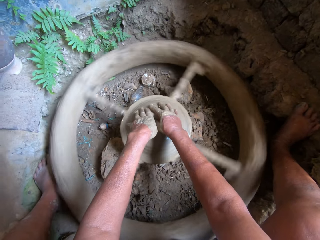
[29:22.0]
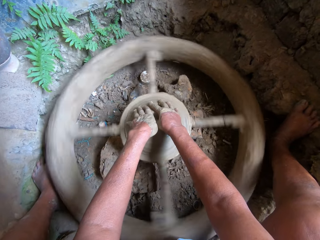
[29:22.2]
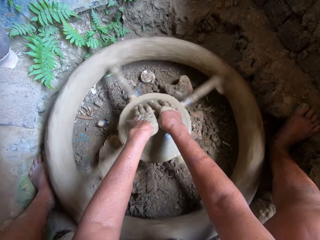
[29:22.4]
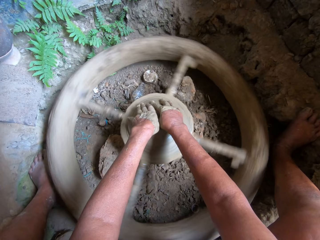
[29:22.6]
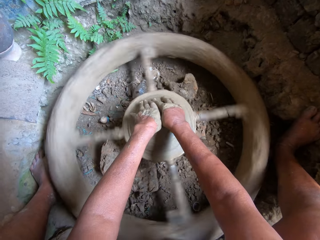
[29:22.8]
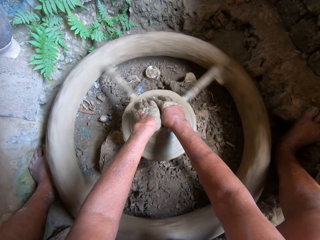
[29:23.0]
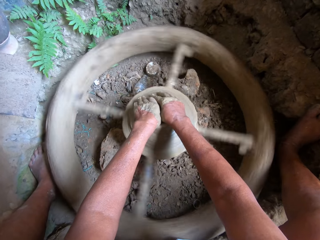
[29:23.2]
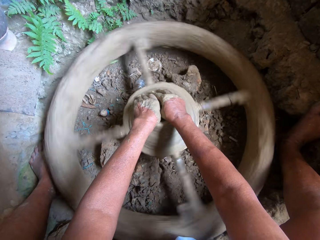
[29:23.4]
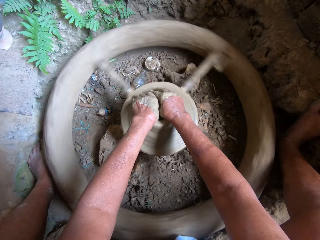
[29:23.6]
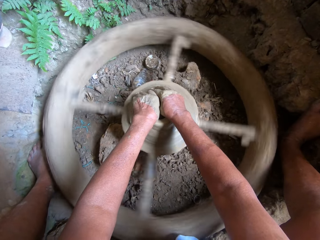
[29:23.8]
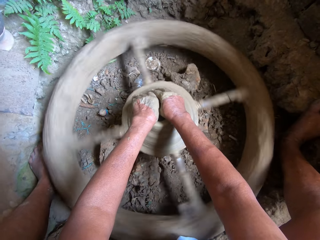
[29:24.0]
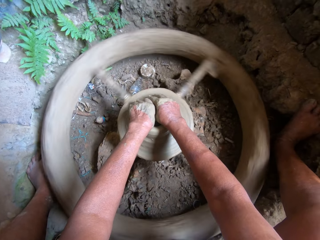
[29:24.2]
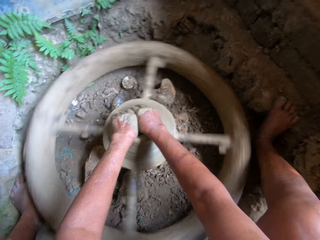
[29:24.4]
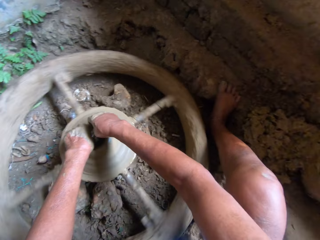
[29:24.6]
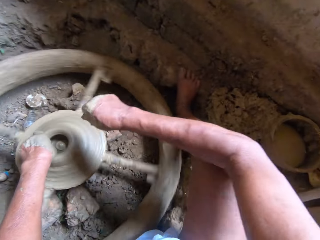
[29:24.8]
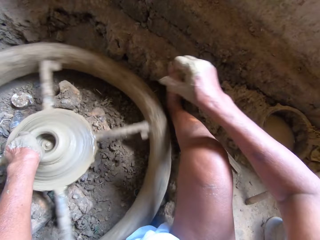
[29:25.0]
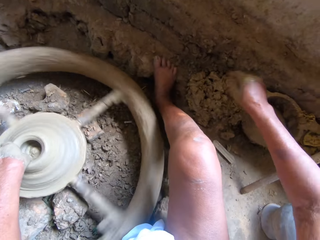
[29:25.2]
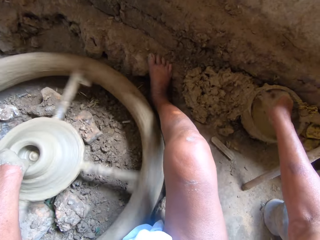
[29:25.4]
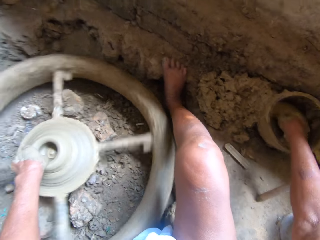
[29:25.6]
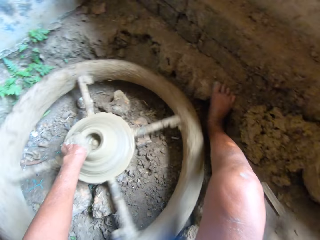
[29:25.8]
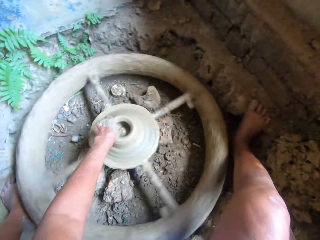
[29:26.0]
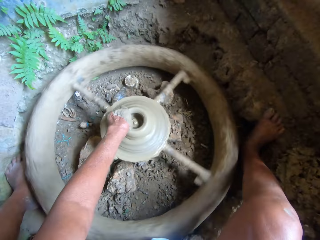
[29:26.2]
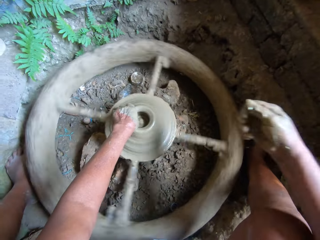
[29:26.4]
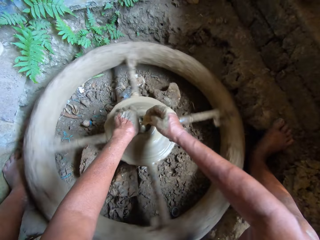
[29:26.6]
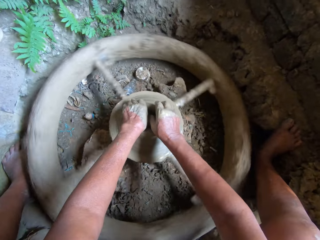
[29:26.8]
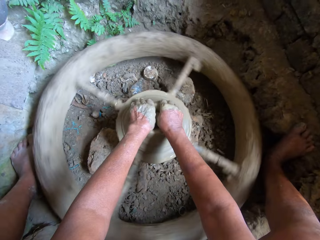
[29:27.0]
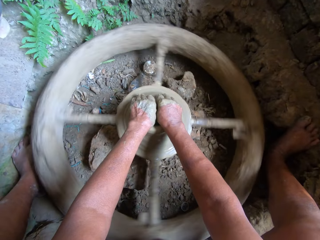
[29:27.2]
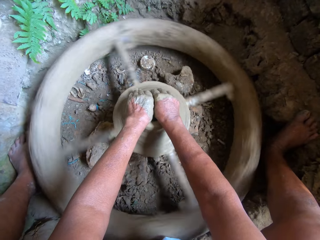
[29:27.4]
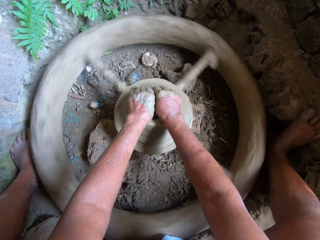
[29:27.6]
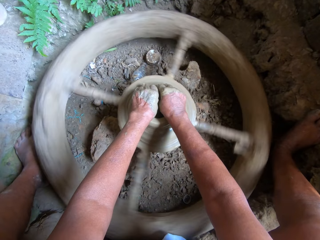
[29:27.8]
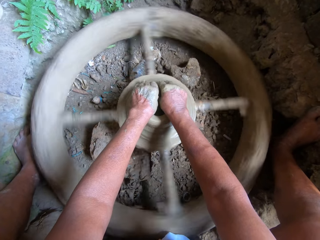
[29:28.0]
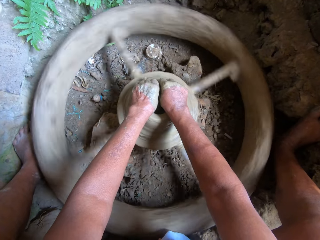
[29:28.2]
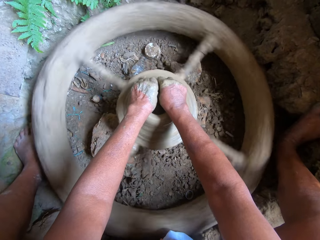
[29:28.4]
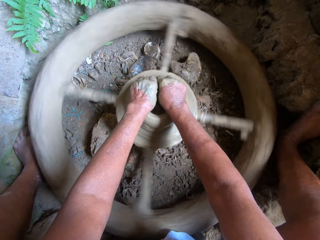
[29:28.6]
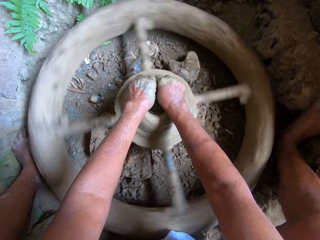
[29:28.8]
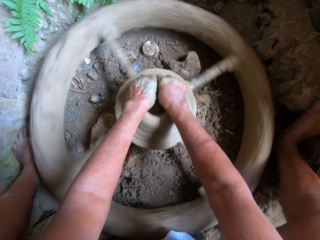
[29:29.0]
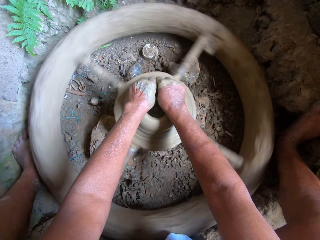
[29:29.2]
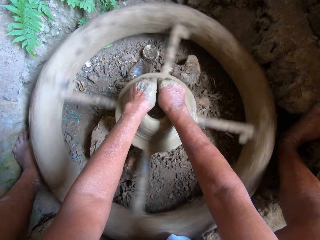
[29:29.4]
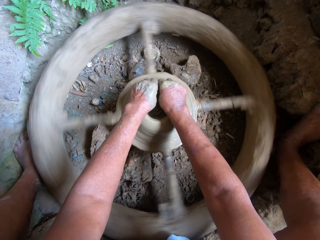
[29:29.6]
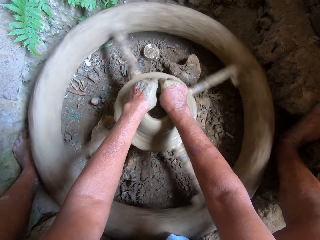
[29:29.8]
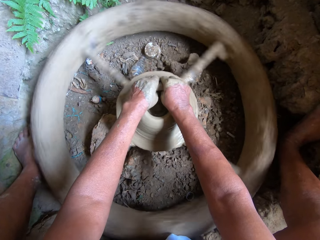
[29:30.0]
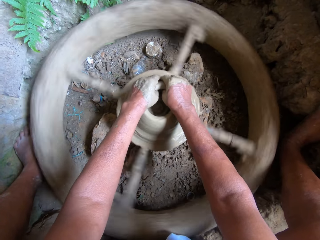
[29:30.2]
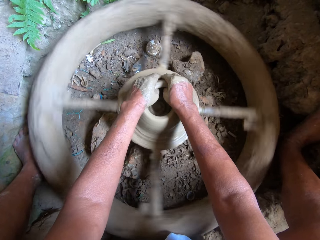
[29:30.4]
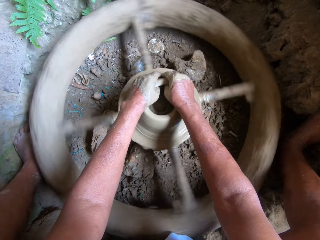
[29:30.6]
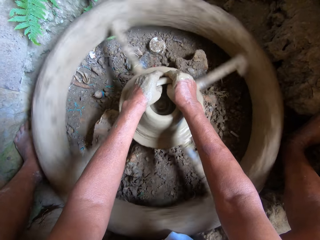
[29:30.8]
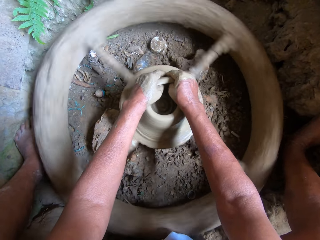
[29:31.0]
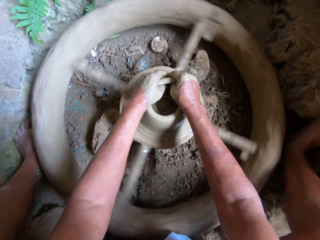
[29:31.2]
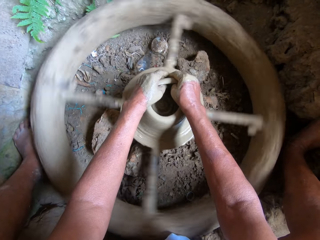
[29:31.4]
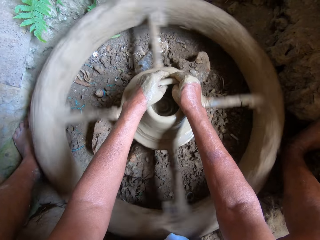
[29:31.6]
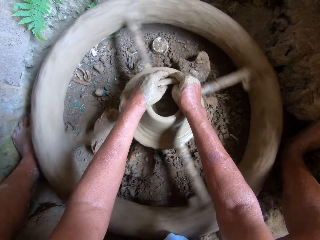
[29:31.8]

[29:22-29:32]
The camera wearer scoops some water from the bowl on the ground with her right hand. She wets one hand. She moulds the clay pot on the throwing wheel with both hands.

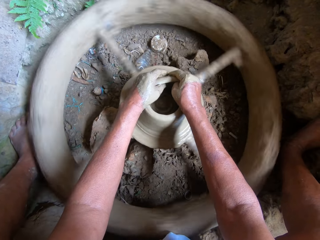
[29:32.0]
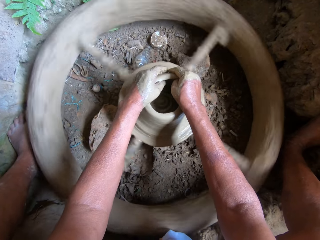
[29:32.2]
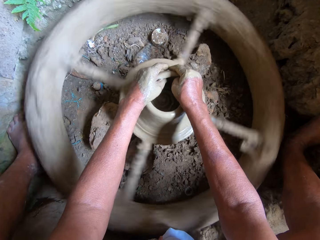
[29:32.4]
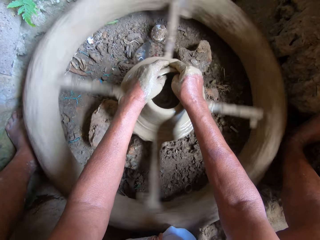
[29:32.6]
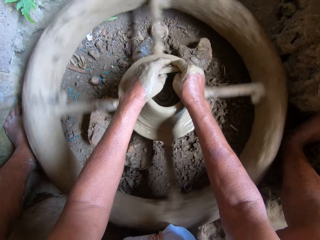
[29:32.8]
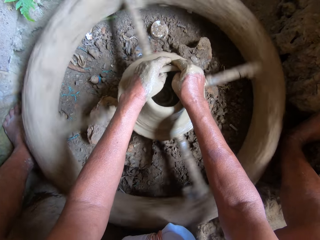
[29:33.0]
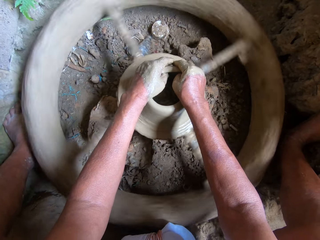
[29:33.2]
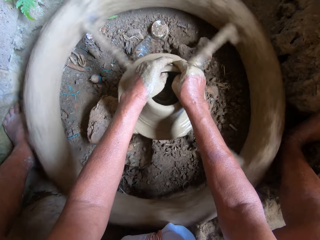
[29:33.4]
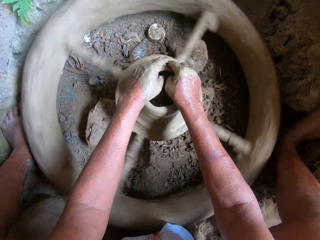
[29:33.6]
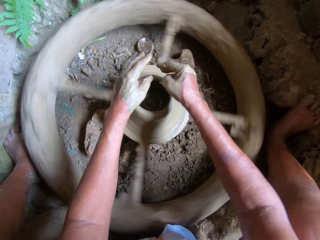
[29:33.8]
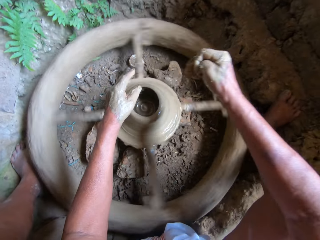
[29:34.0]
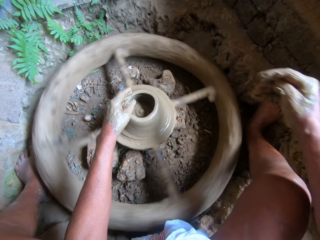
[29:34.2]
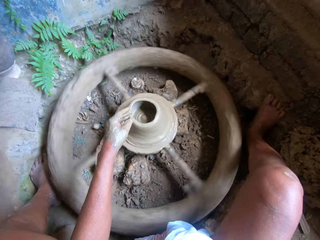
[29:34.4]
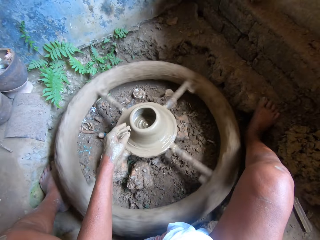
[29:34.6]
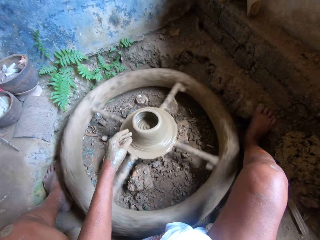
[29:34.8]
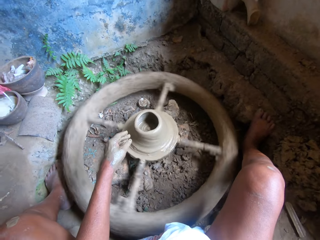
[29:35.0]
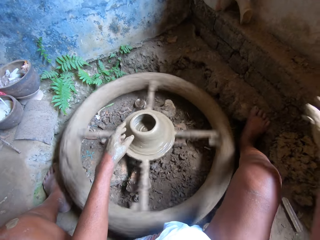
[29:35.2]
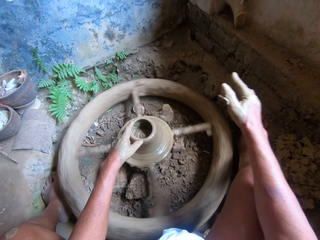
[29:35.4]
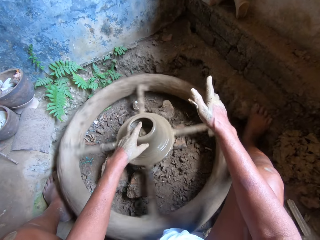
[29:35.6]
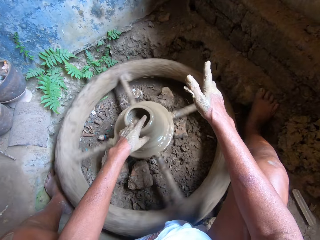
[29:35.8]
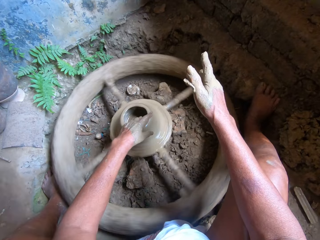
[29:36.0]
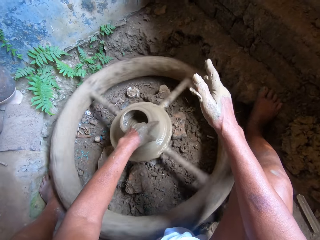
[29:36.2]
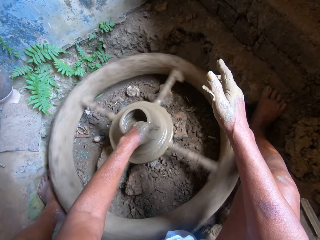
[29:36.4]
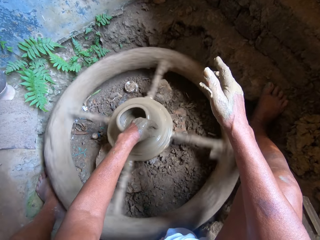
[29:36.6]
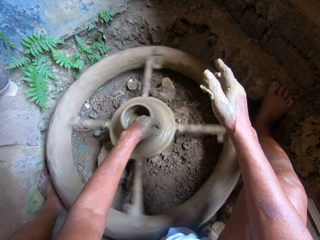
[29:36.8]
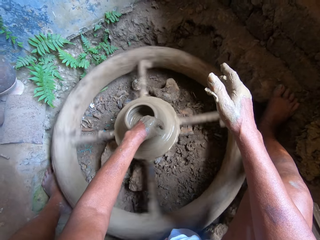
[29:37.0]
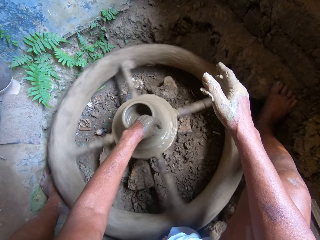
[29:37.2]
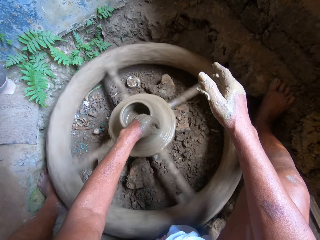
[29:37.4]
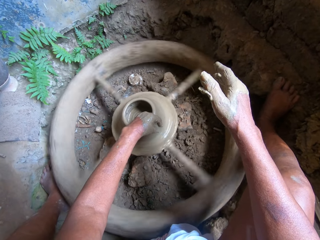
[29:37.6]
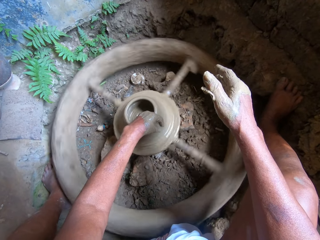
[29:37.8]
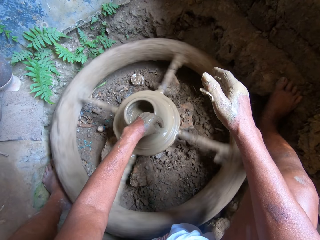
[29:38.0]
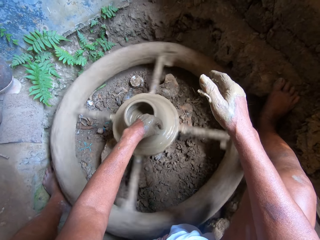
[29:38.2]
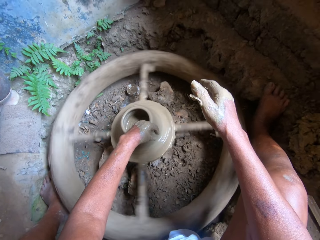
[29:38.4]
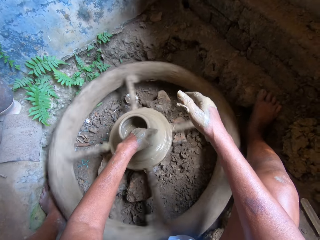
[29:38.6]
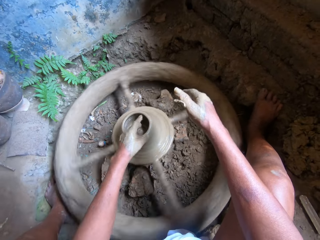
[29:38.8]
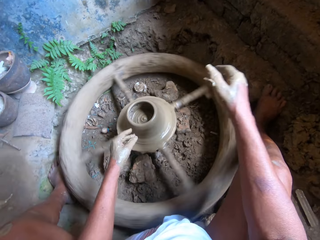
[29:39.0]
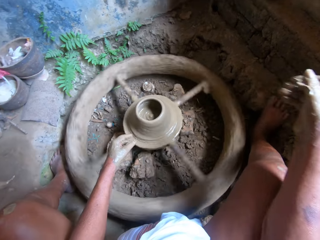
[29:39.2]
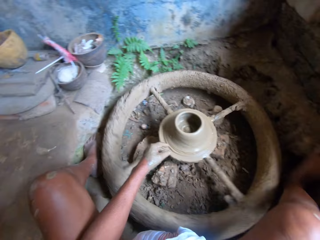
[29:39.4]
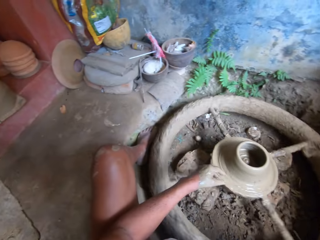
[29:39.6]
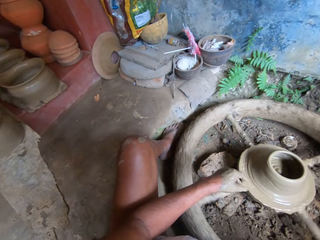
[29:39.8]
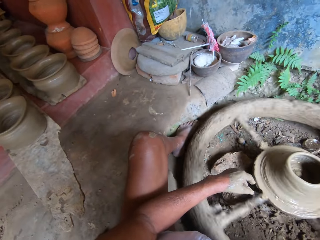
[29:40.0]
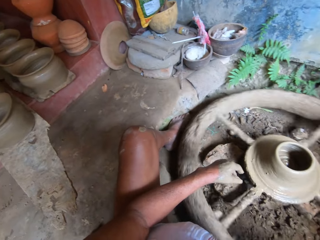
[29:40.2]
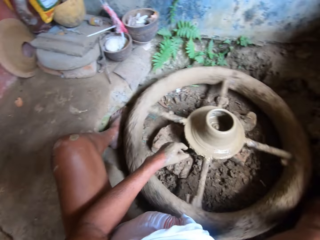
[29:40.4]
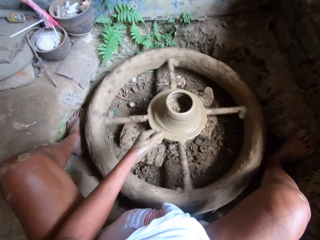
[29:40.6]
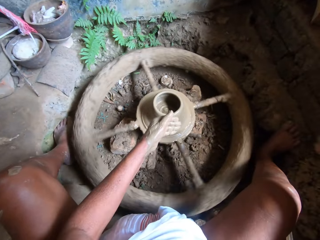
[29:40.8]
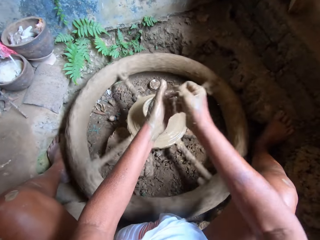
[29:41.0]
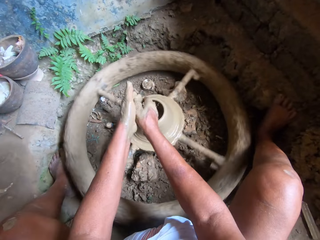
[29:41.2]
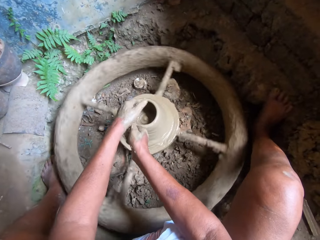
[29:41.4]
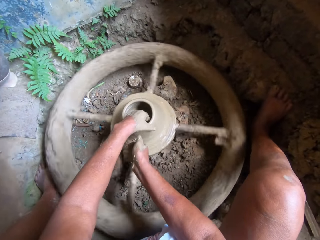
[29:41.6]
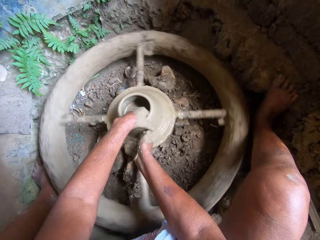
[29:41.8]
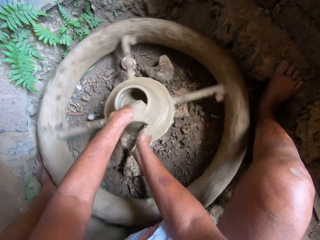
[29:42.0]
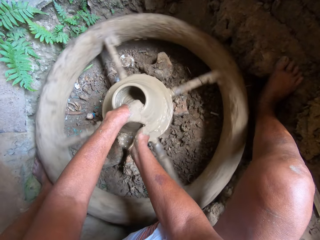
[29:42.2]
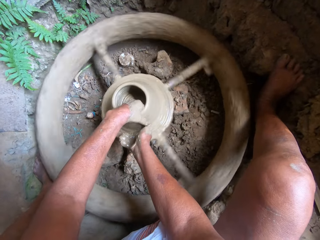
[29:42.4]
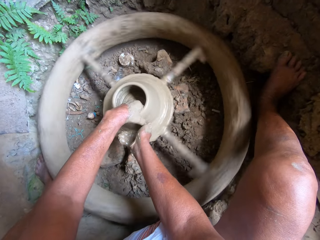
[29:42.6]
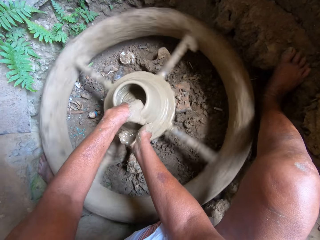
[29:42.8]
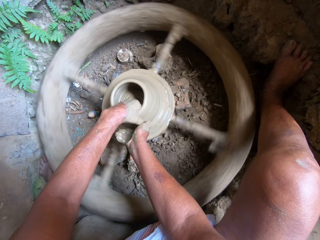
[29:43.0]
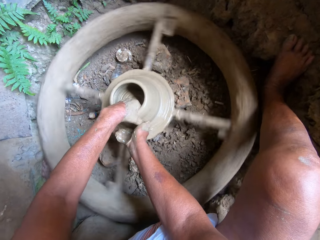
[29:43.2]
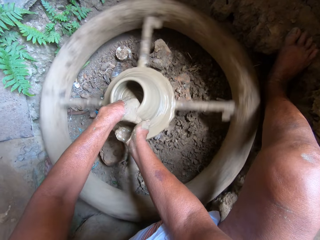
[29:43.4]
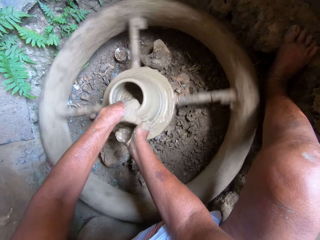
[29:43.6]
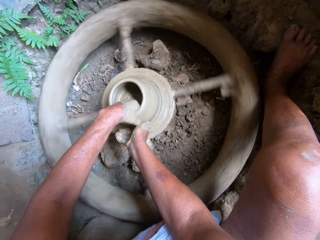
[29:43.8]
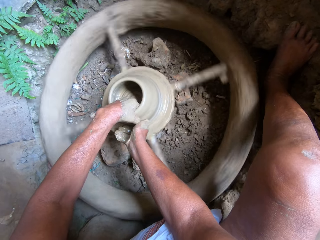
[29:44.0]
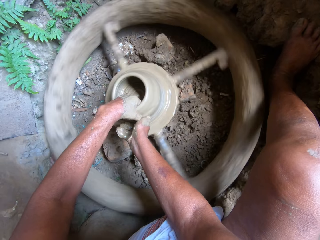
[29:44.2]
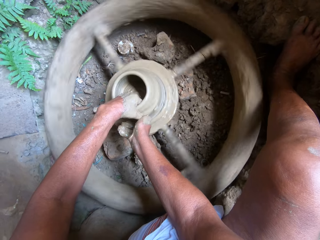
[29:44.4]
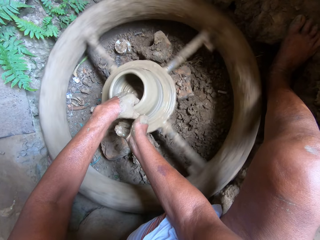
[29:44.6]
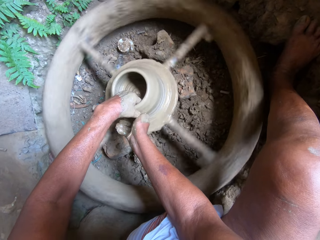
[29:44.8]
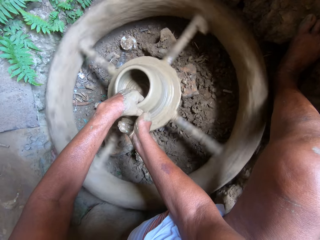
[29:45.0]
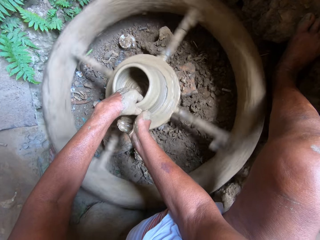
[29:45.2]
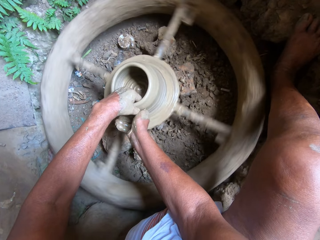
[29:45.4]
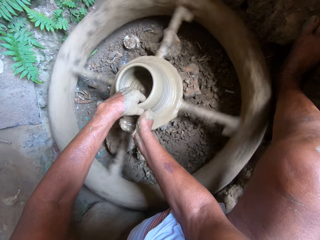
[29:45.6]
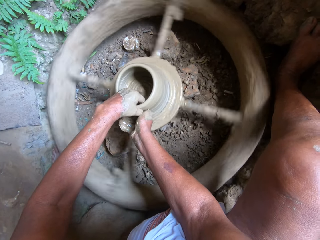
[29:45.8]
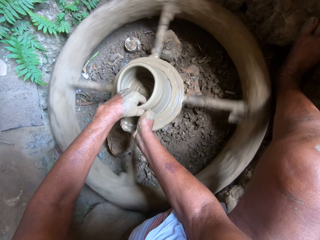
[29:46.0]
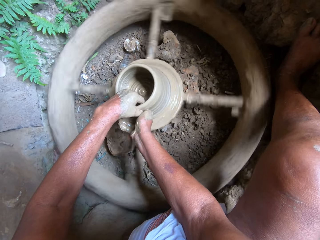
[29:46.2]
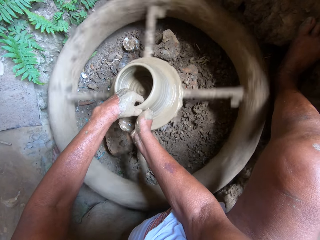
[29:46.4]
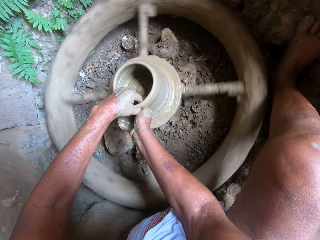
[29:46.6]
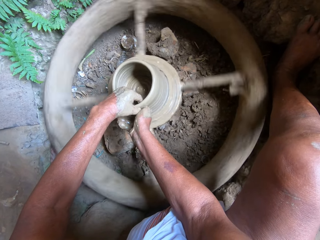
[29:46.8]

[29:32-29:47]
The camera wearer wets one hand. She rests her right hand on her right lap. She moulds the clay pot on the throwing wheel with her left hand. She scoops some water from the bowl on the ground with her right hand. She rubs her hands. She moulds the clay pot on the throwing wheel with both hands.
